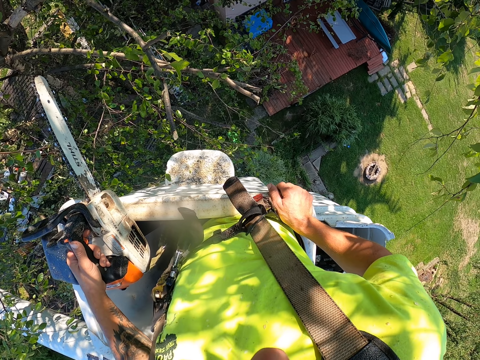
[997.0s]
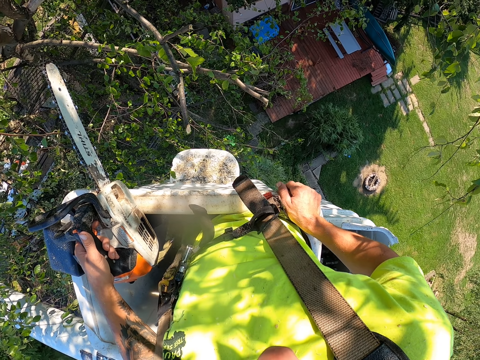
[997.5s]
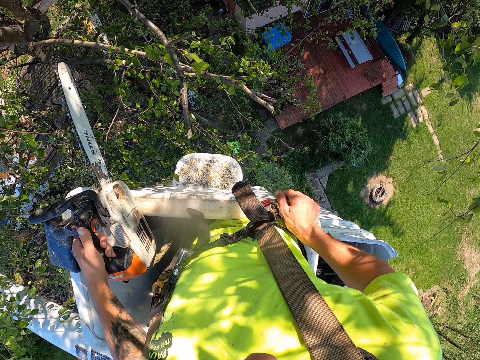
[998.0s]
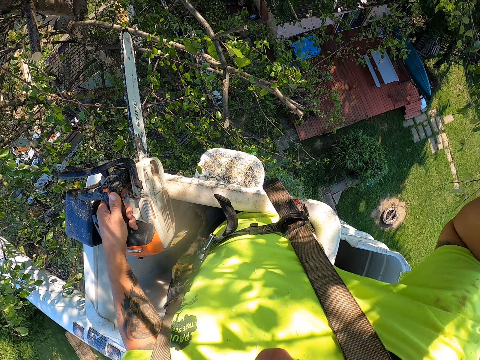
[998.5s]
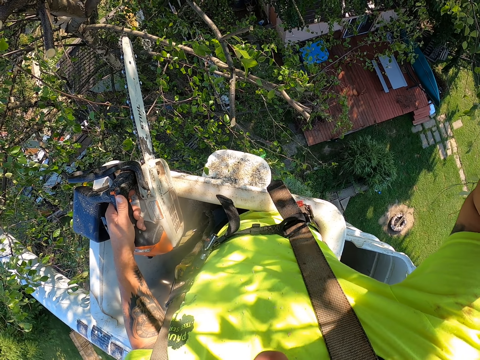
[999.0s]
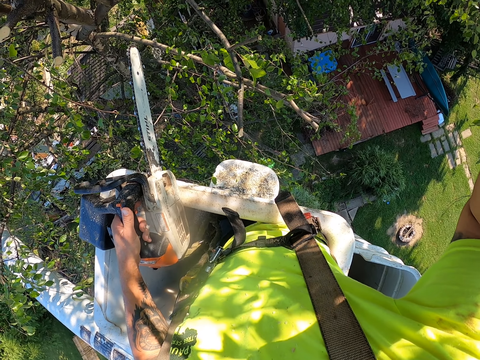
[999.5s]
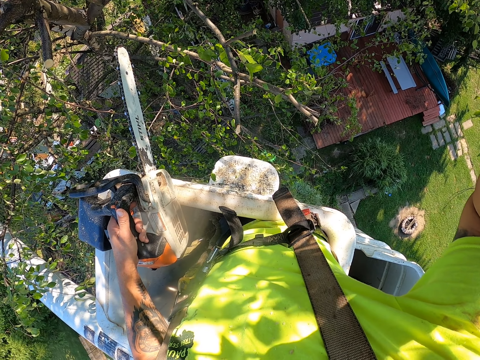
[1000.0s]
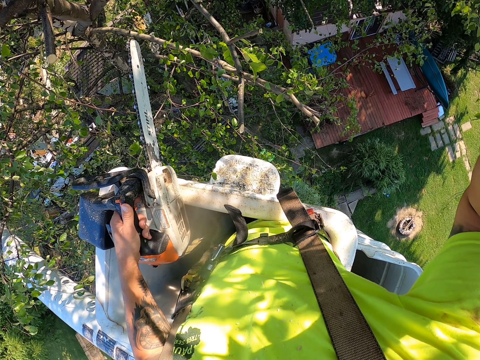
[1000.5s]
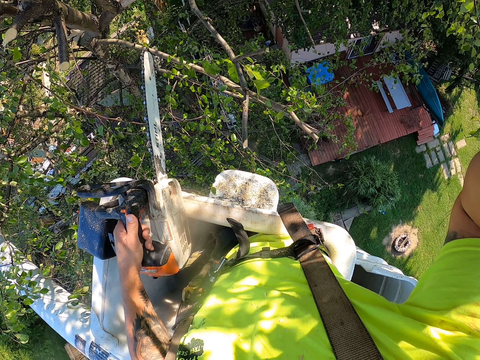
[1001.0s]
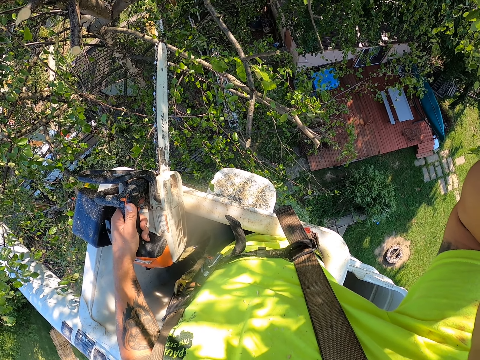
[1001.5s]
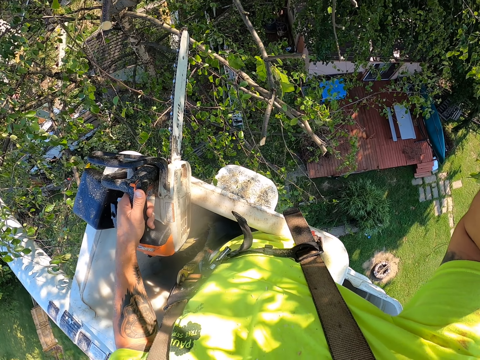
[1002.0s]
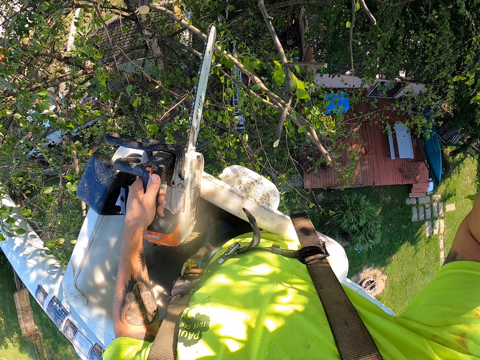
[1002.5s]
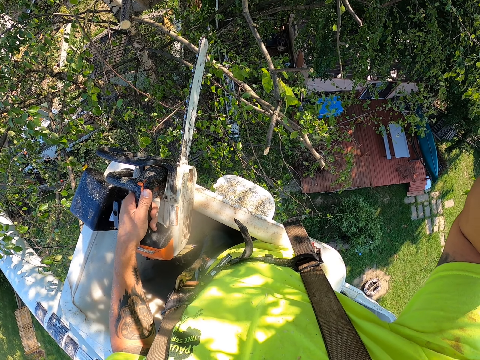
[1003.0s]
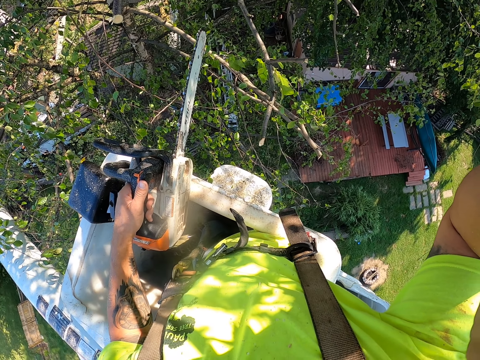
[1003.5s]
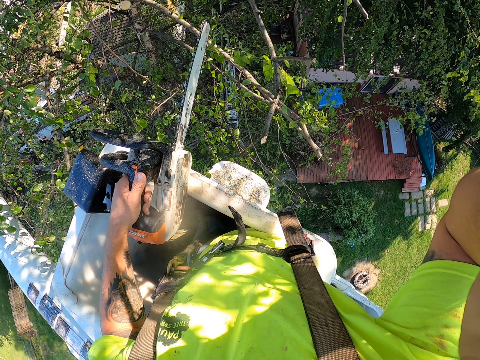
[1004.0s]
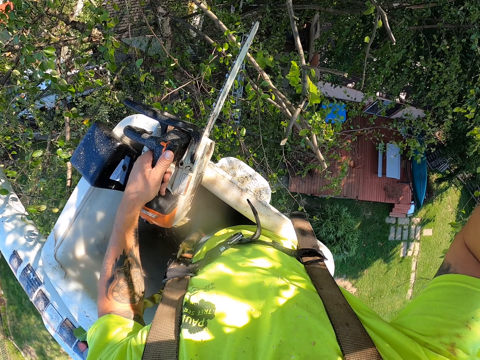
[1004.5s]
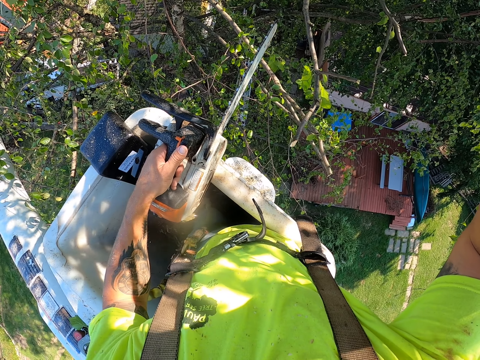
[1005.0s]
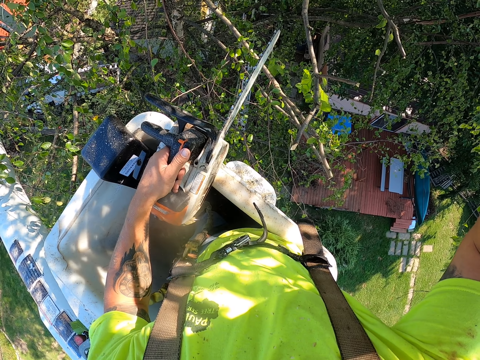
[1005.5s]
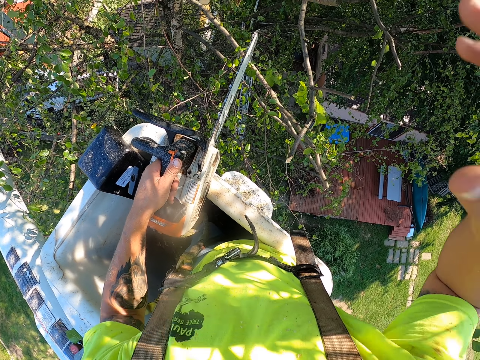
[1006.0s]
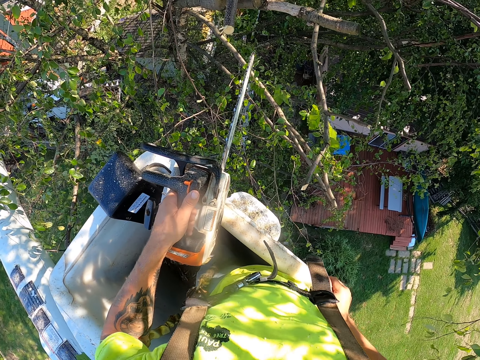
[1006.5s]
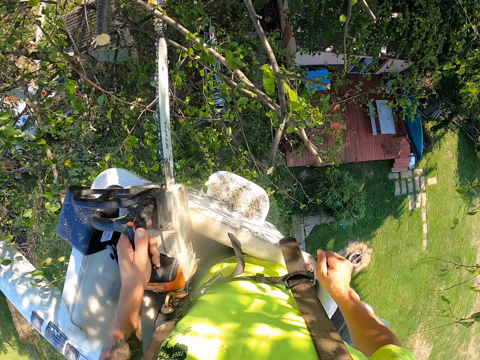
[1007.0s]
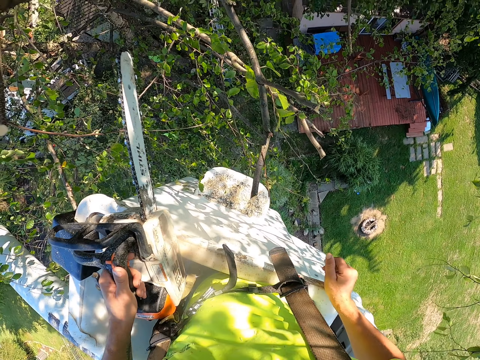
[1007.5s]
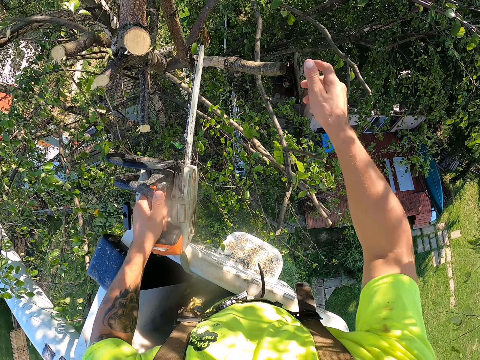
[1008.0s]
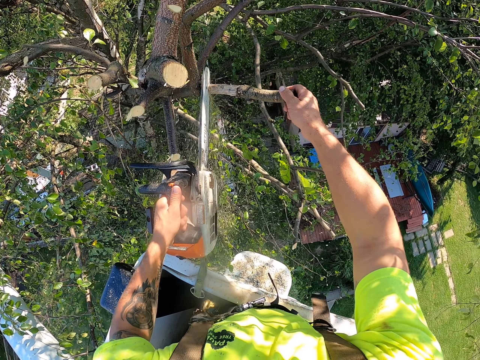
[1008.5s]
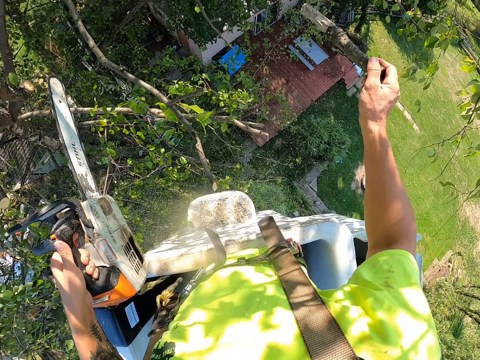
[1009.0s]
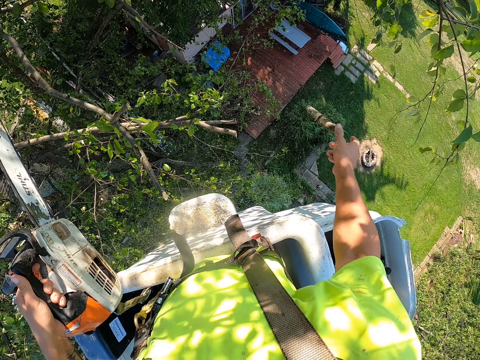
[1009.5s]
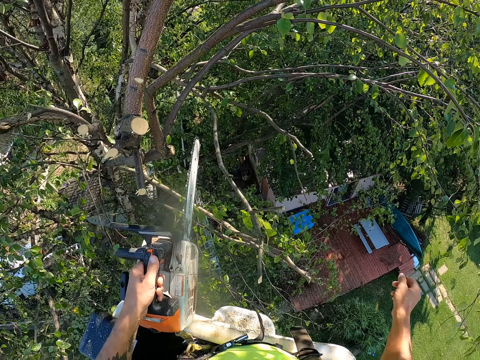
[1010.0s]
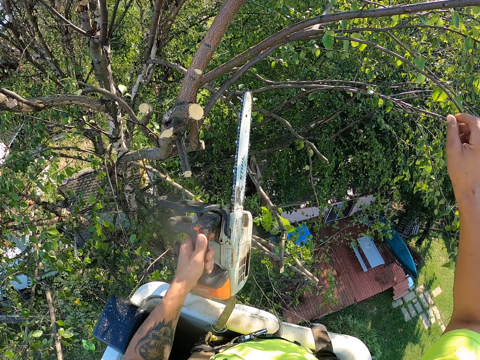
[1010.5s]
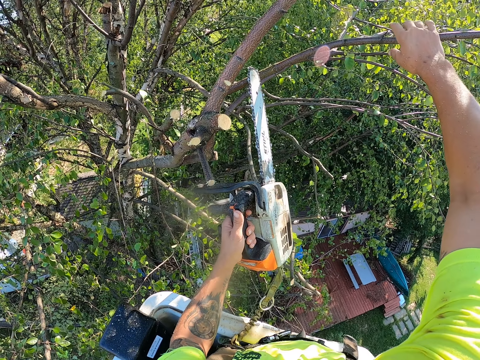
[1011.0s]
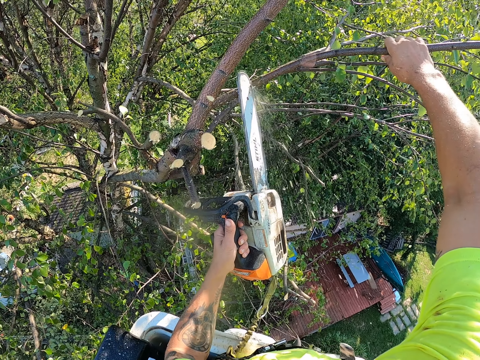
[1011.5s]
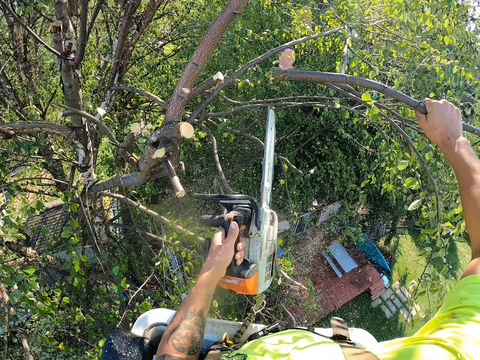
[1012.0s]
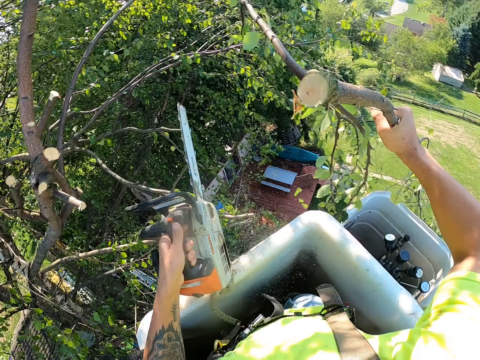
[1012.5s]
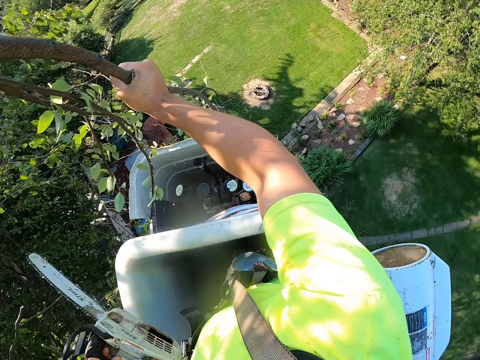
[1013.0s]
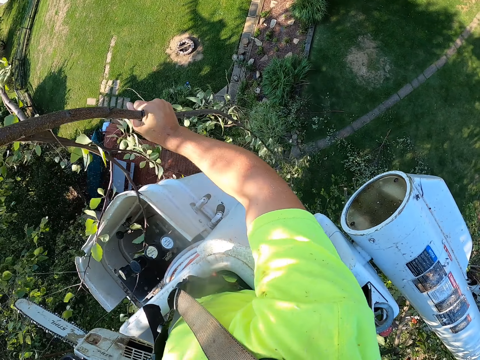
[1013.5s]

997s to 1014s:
The camera wearer adjusts his camera with his right hand. He places his right hand on the boom lift. He holds a branch with his right hand. He cuts the branch from the tree with the chainsaw with his left hand. He throws the branch on the ground with his right hand. He holds a branch with his right hand. He cuts the branch from the tree with the chainsaw with his left hand.

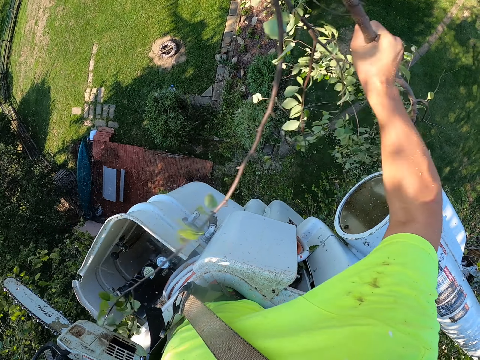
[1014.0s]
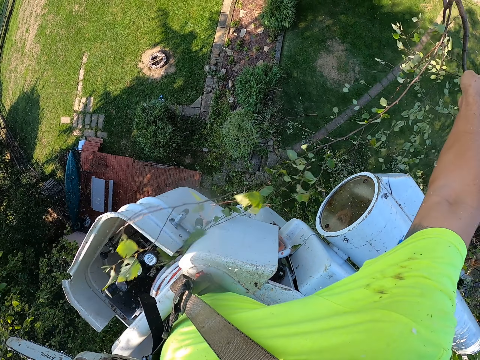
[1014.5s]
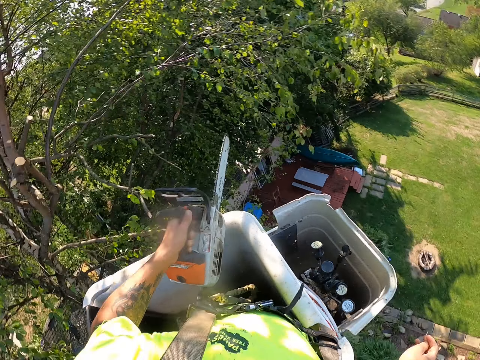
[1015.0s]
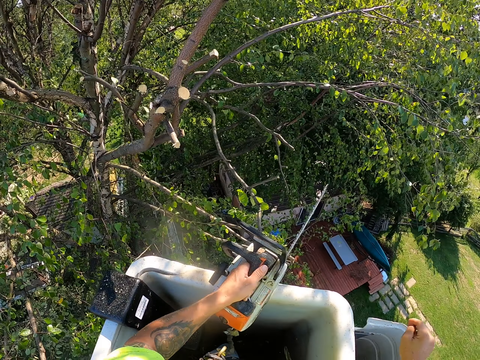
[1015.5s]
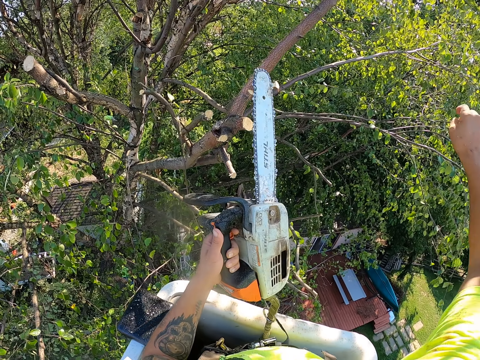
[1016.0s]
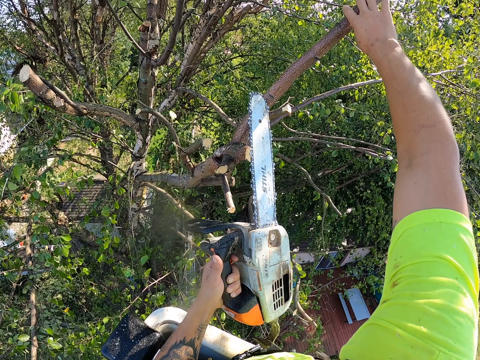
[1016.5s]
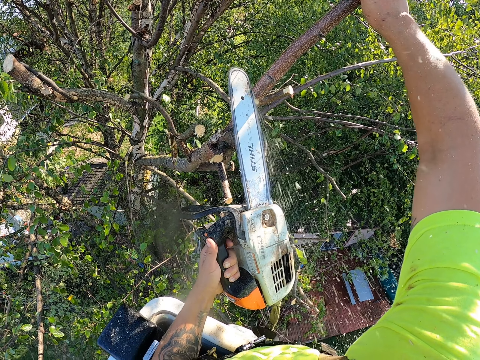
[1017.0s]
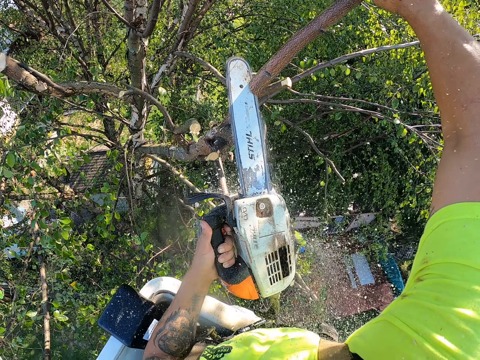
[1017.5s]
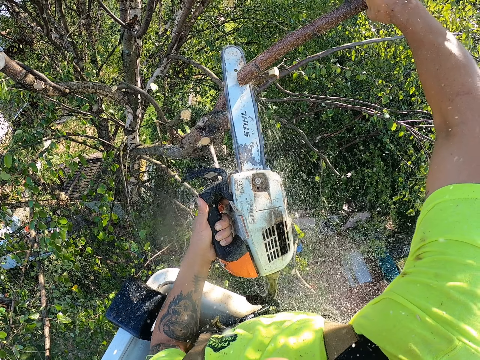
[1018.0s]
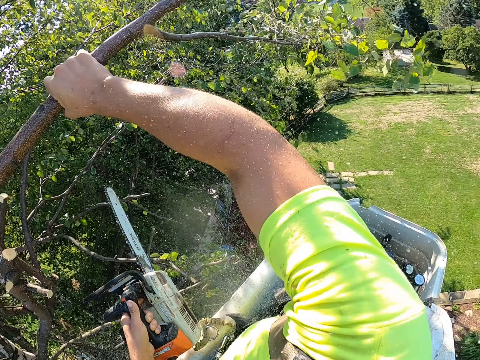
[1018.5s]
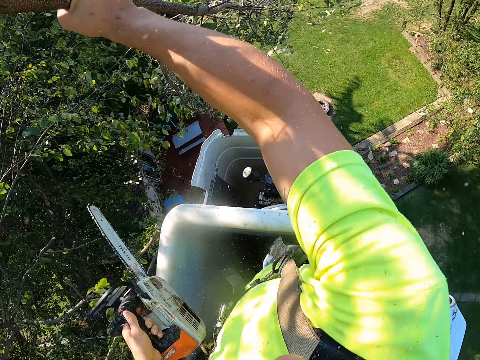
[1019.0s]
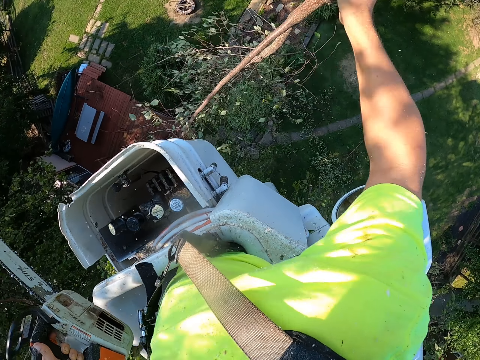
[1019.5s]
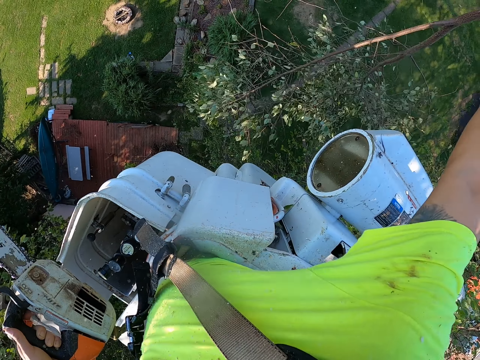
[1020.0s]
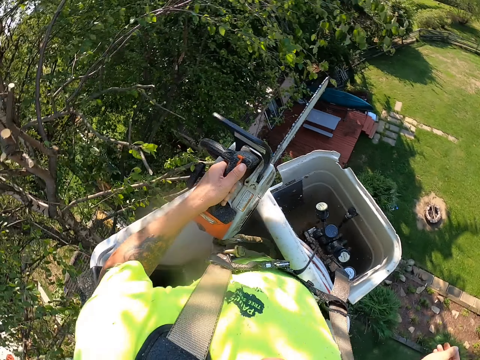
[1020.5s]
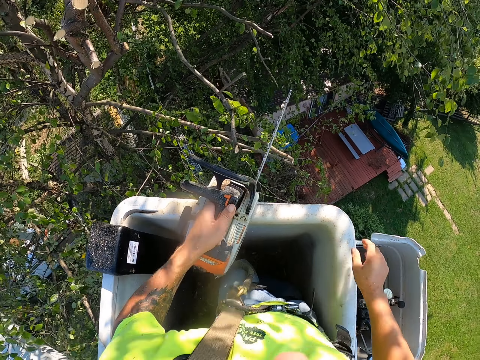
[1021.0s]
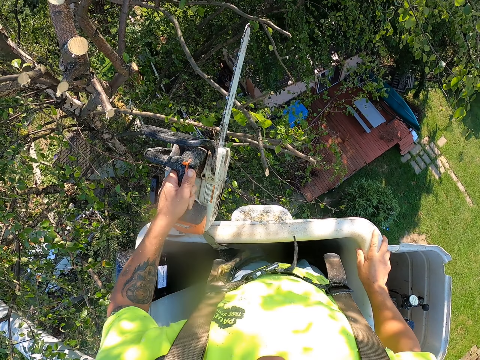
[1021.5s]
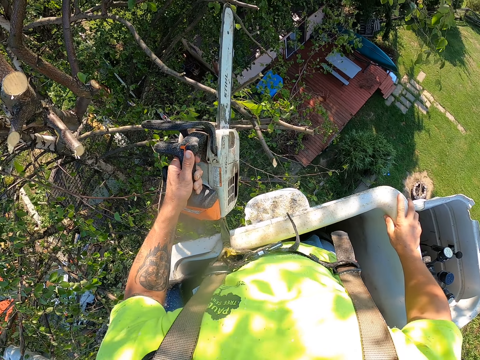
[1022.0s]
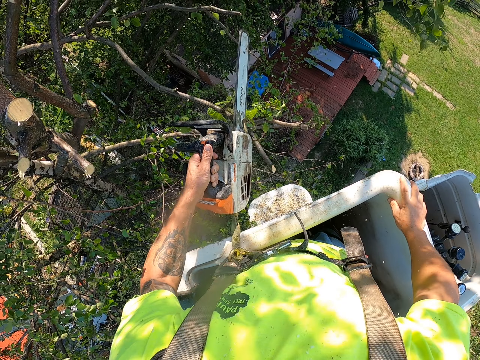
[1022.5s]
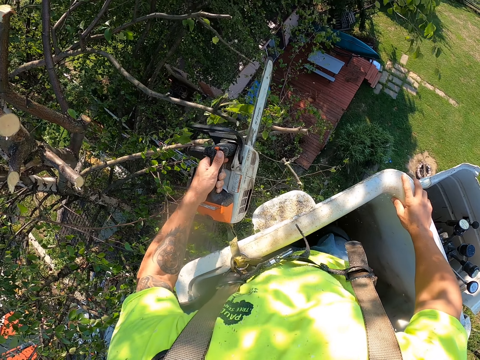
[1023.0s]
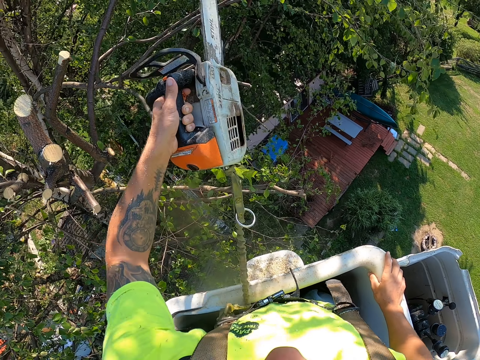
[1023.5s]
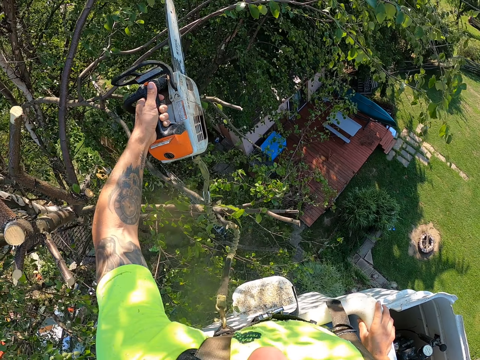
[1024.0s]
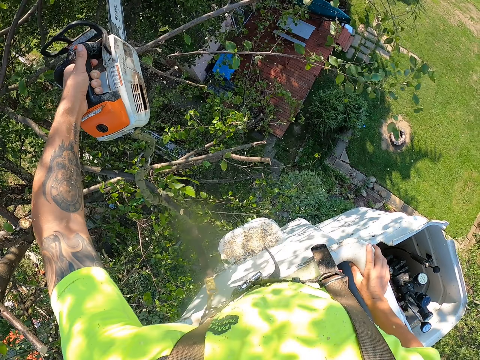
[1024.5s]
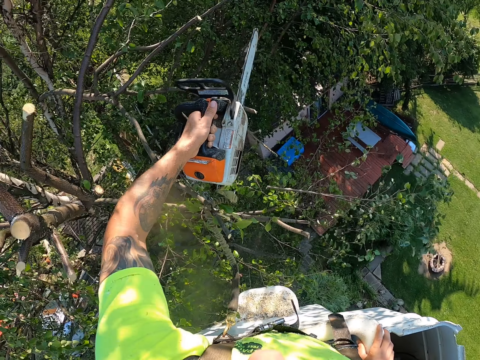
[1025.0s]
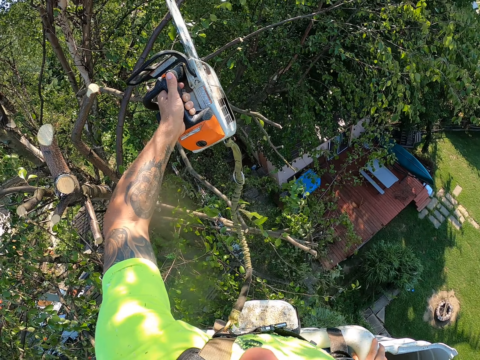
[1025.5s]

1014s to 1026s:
The camera wearer throws the branch on the ground with his right hand. He holds a branch with his right hand. He cuts the branch from the tree with the chainsaw with his left hand. He throws the branch on the ground with his right hand. He places his right hand on the boom lift. He cuts a branch from the tree with the chainsaw with his left hand. He does it again.
